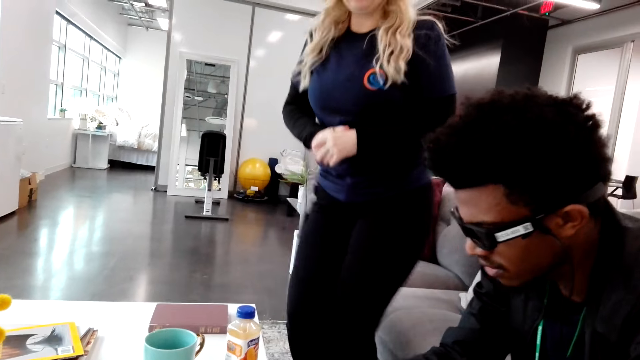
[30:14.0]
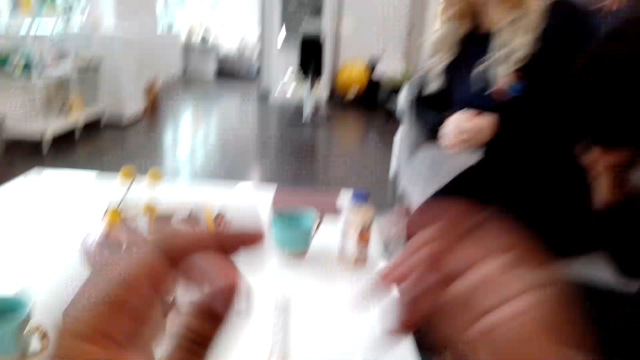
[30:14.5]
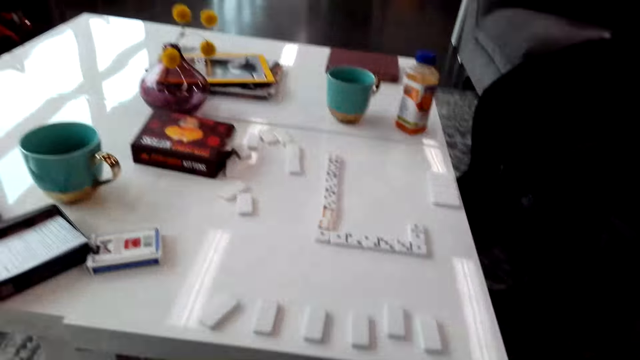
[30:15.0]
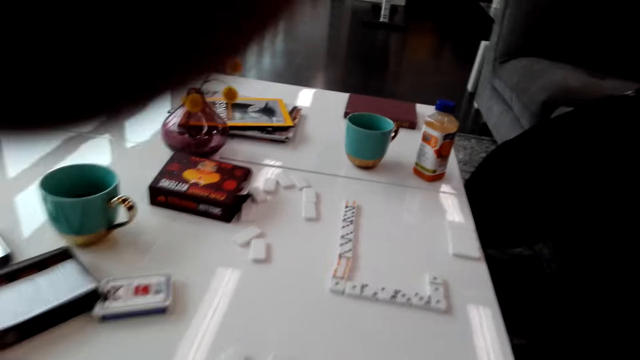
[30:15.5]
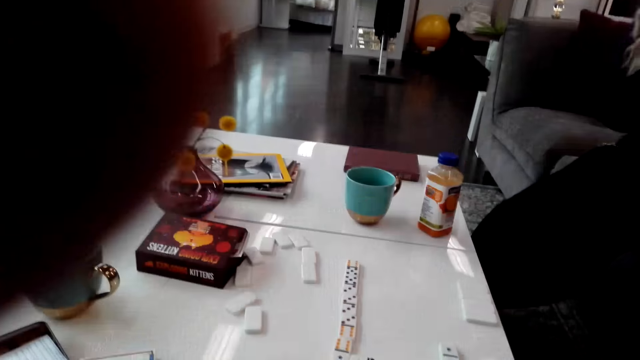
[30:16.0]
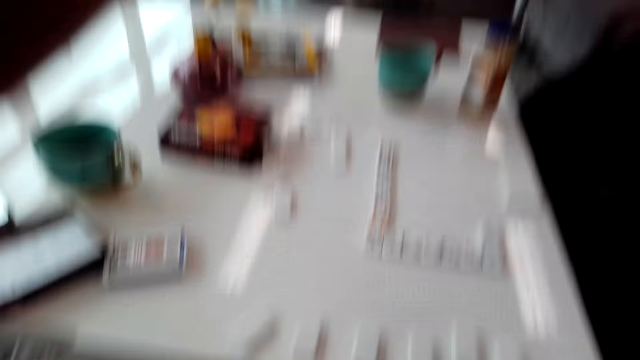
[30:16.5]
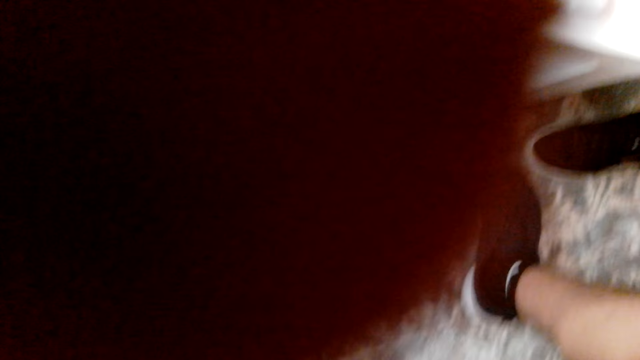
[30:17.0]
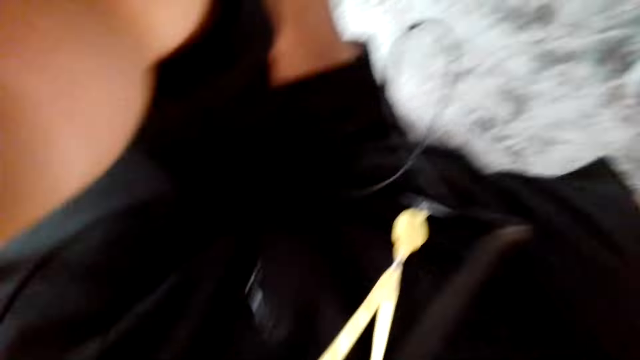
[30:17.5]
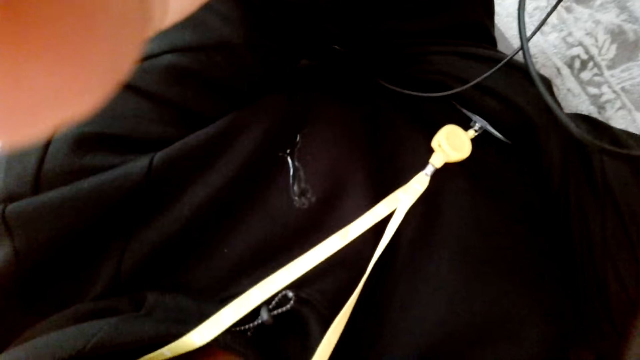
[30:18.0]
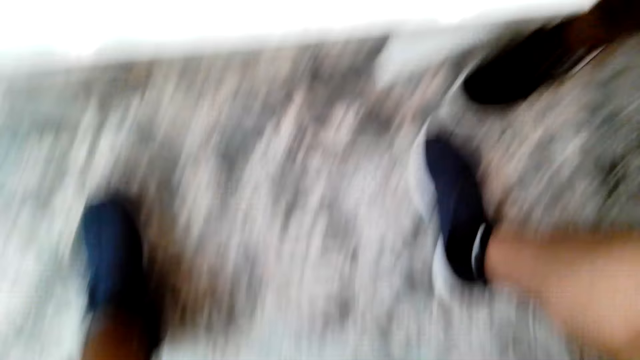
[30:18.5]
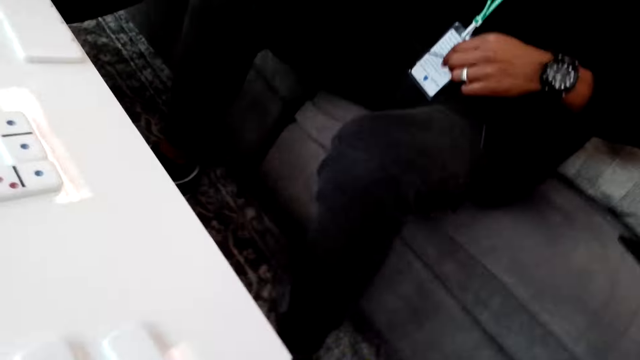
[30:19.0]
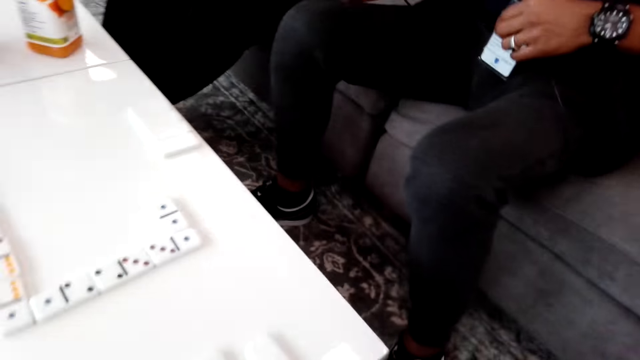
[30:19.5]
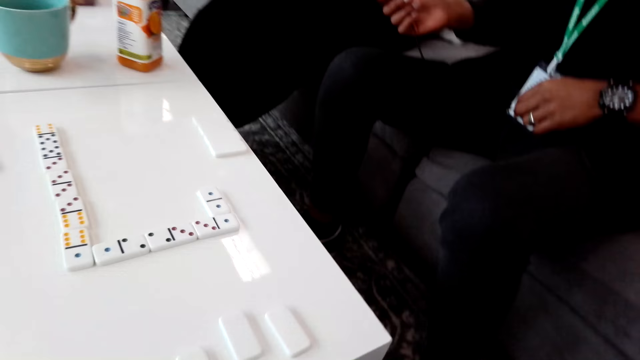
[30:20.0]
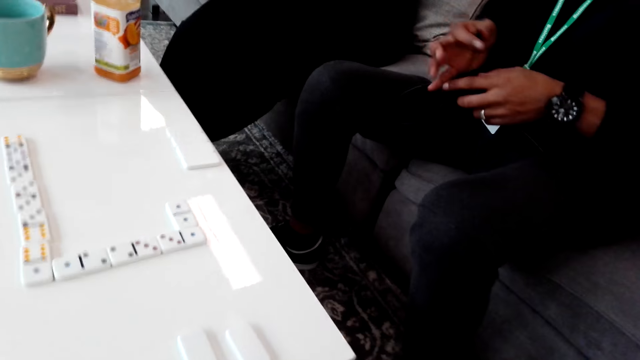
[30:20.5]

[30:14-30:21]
A woman sits down on a couch. The camera wearer rotates his camera.
